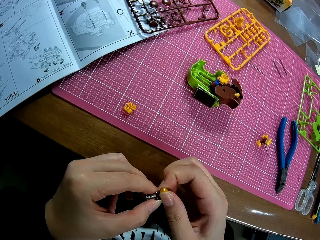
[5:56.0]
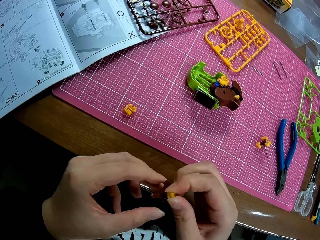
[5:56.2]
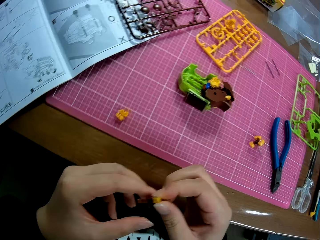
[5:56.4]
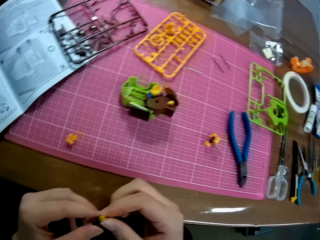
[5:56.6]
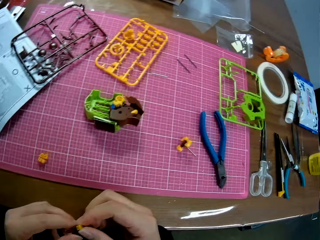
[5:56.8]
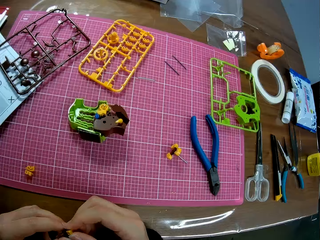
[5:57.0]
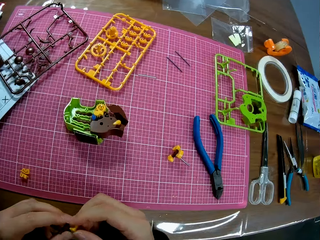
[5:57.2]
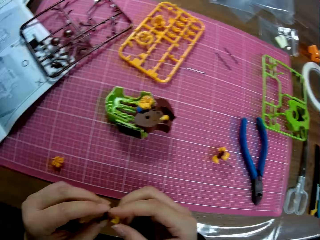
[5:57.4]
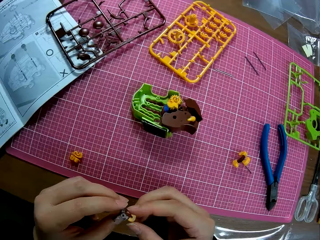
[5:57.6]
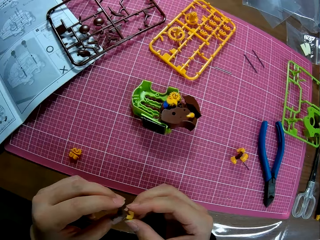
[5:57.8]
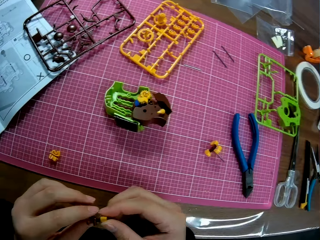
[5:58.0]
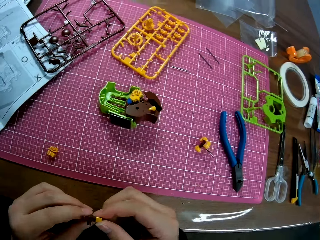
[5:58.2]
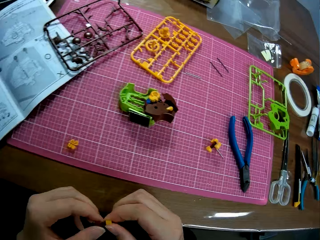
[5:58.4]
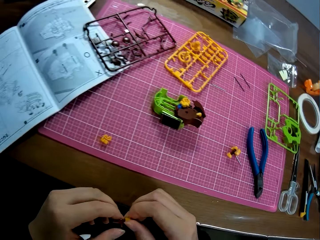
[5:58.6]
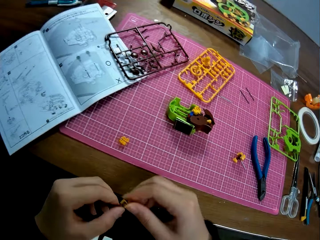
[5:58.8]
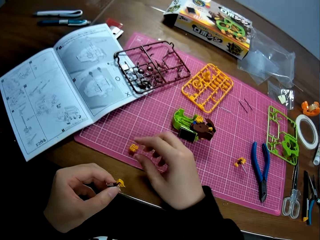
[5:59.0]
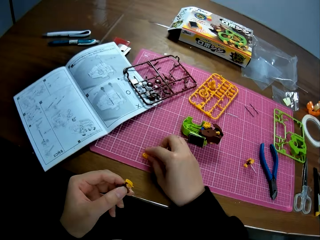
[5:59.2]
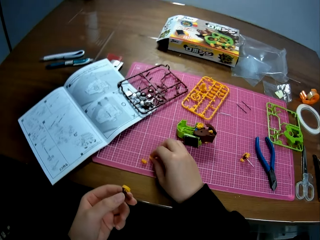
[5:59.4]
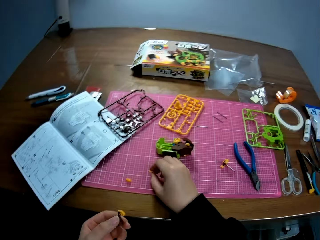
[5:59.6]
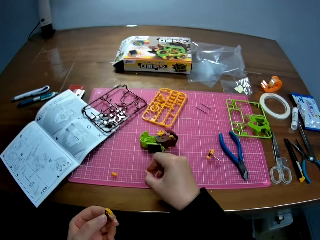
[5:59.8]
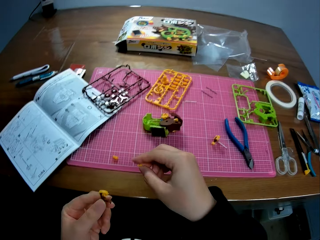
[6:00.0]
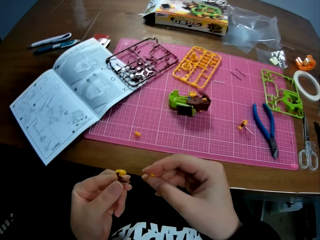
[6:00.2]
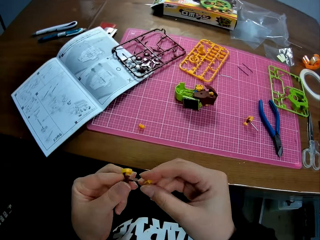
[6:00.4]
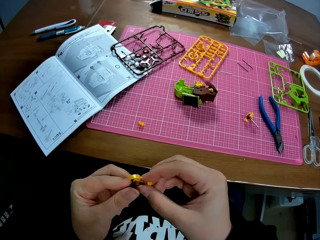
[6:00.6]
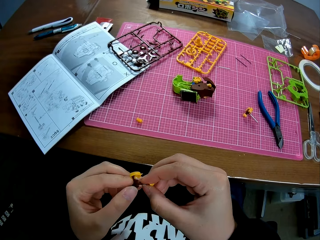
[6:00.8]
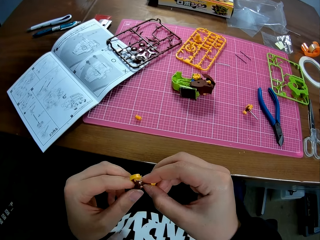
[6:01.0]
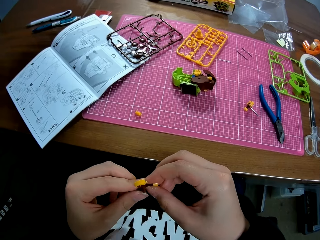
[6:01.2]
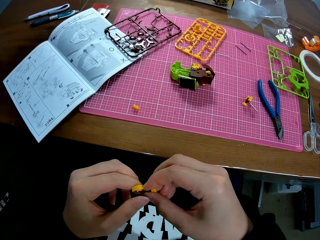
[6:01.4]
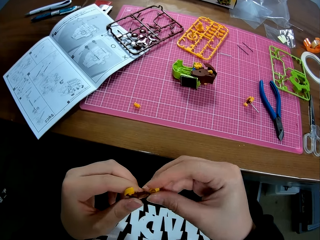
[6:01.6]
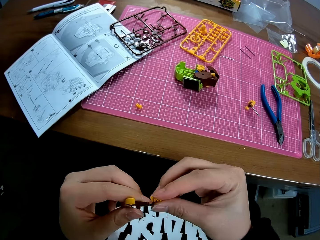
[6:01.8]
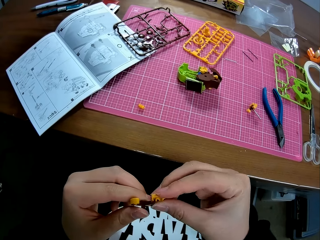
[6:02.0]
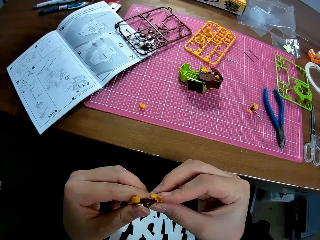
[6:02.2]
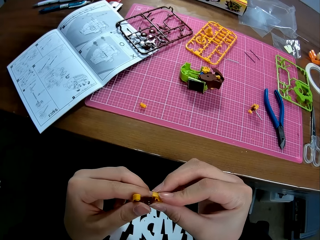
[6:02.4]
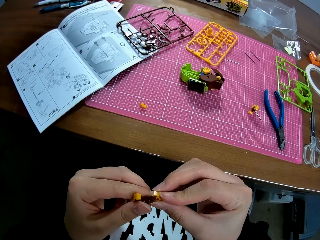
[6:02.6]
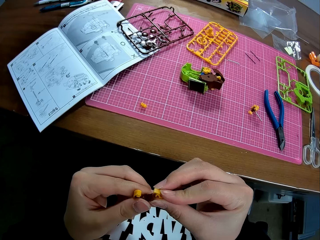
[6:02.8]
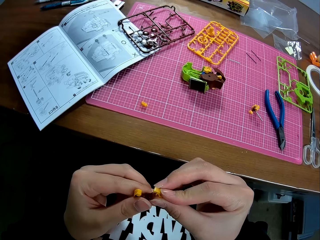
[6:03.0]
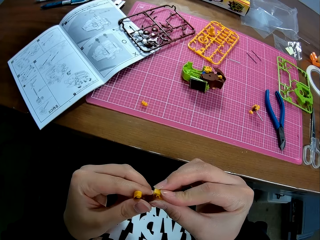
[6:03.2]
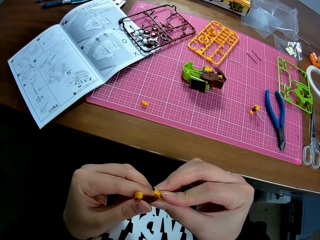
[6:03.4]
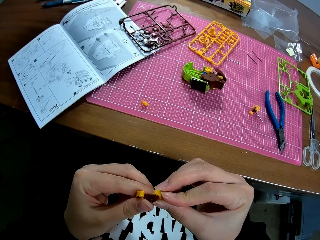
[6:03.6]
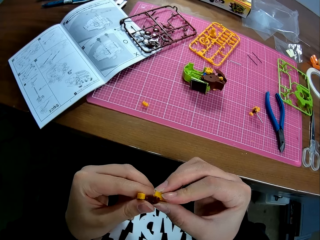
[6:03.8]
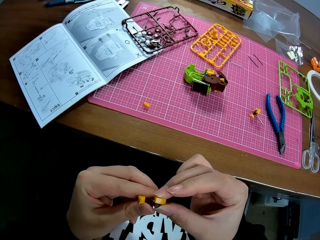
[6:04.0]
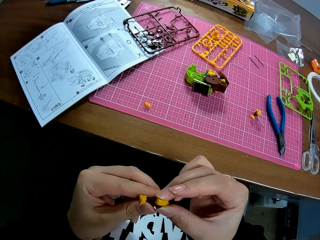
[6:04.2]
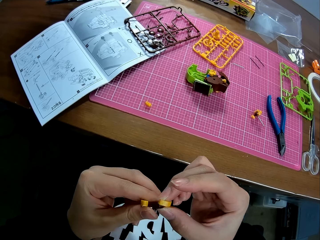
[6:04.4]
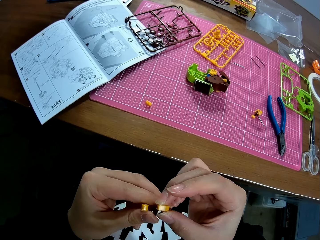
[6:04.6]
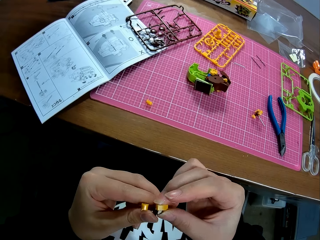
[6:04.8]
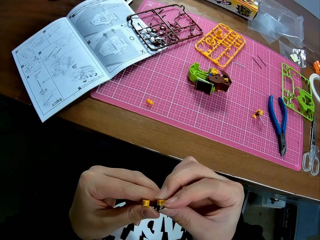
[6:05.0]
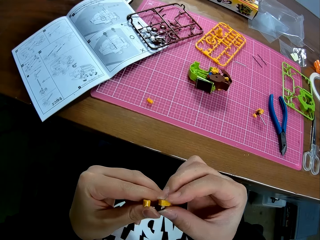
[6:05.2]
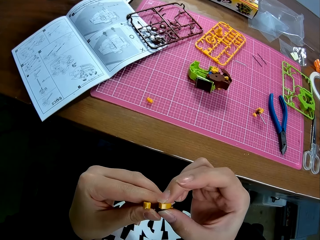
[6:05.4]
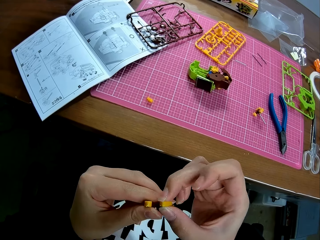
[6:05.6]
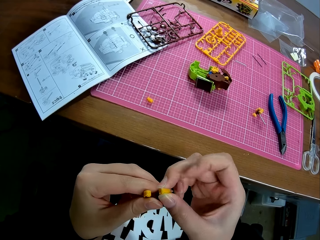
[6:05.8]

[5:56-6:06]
The camera wearer looks around the table. They attach the pieces. They pick a plastic model piece on the table. They join the plastic pieces together.

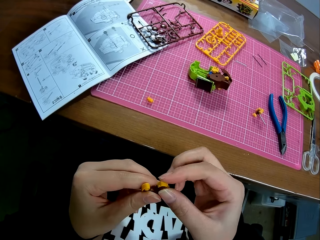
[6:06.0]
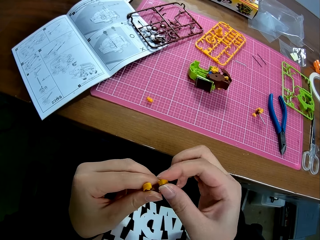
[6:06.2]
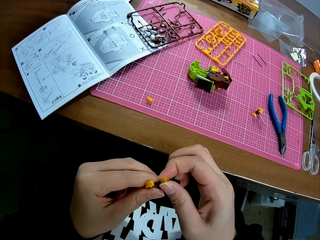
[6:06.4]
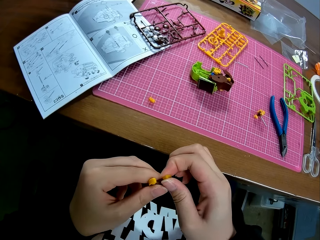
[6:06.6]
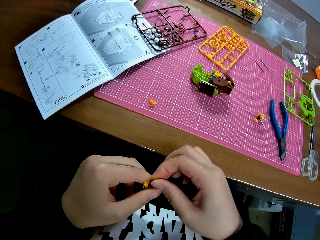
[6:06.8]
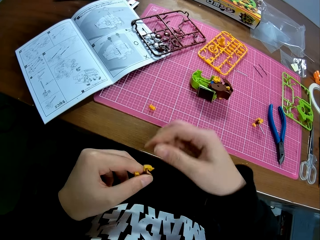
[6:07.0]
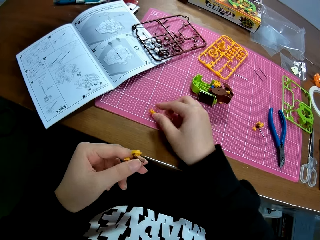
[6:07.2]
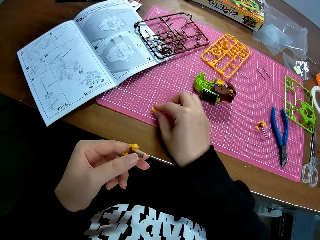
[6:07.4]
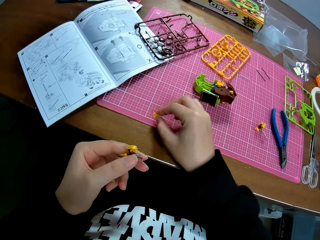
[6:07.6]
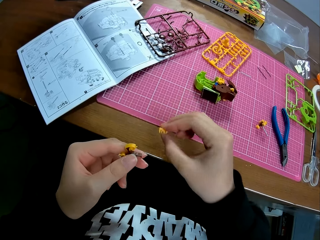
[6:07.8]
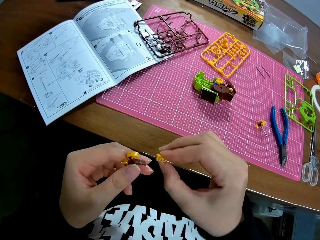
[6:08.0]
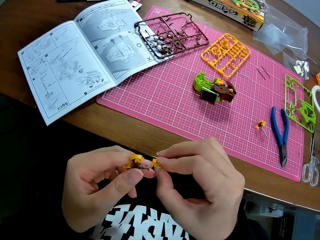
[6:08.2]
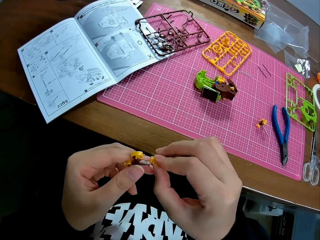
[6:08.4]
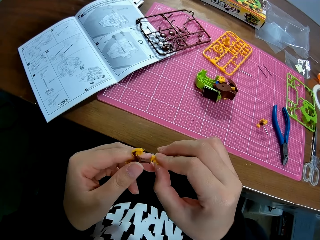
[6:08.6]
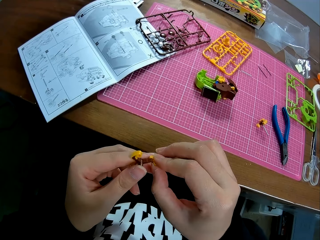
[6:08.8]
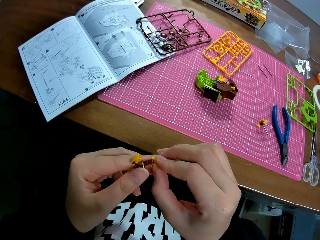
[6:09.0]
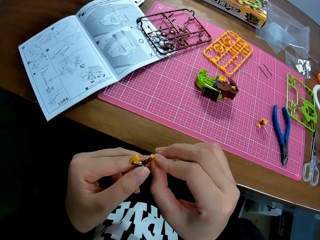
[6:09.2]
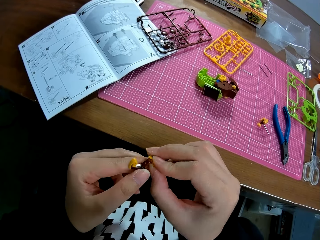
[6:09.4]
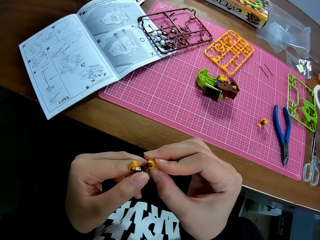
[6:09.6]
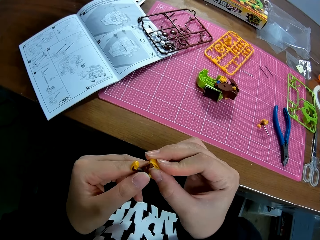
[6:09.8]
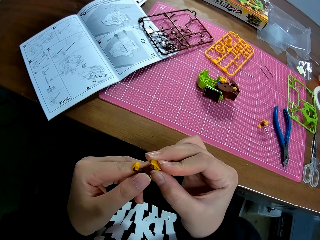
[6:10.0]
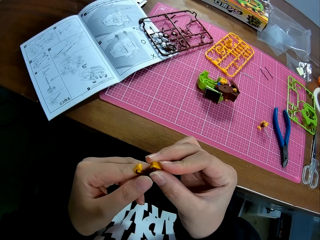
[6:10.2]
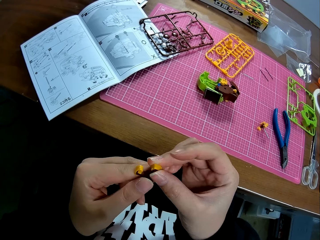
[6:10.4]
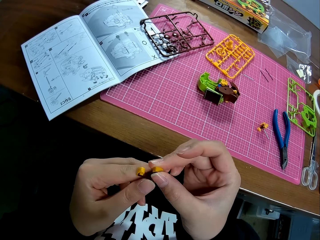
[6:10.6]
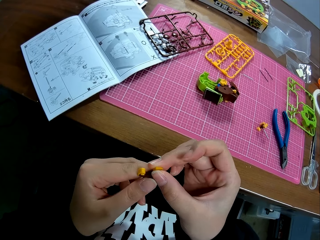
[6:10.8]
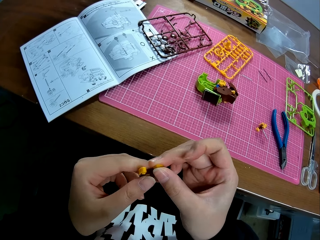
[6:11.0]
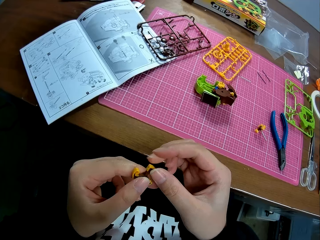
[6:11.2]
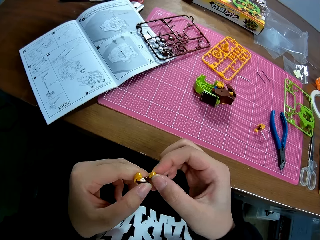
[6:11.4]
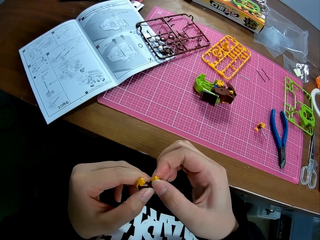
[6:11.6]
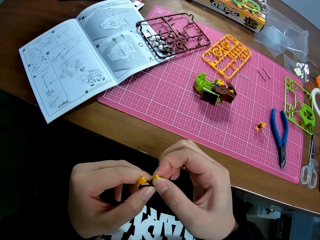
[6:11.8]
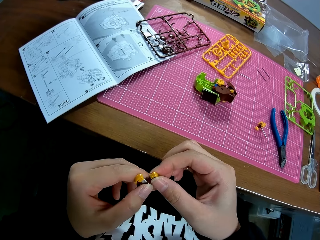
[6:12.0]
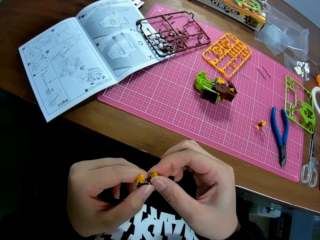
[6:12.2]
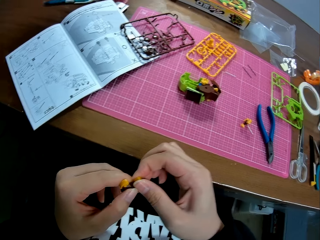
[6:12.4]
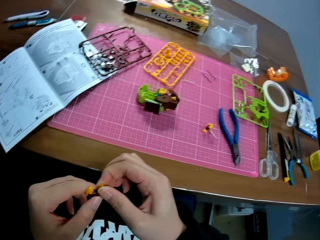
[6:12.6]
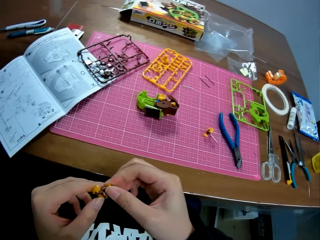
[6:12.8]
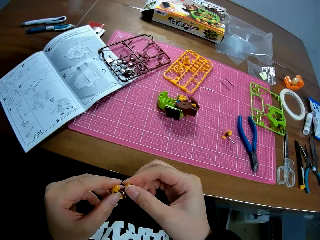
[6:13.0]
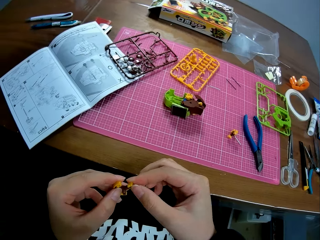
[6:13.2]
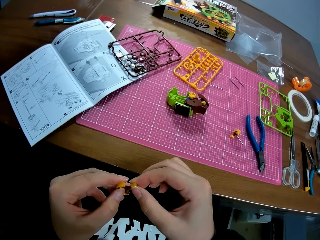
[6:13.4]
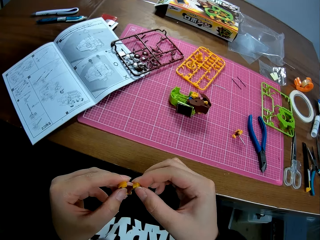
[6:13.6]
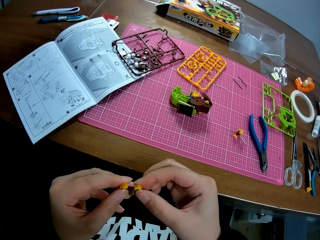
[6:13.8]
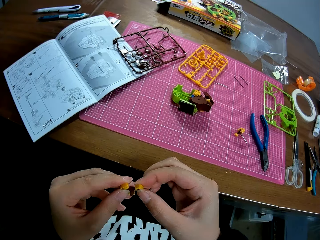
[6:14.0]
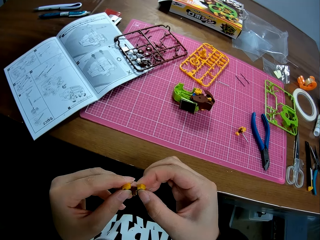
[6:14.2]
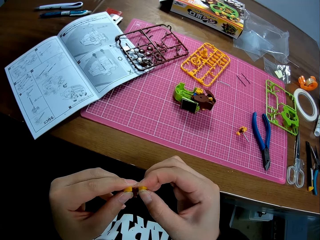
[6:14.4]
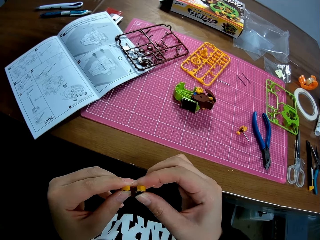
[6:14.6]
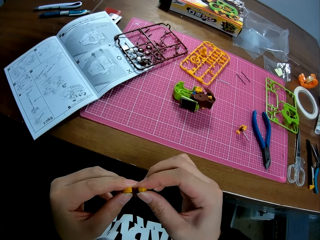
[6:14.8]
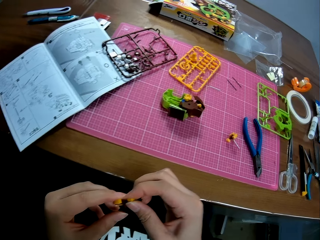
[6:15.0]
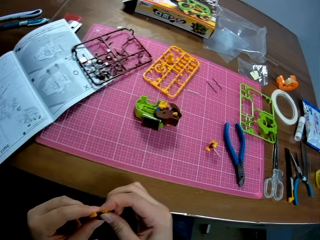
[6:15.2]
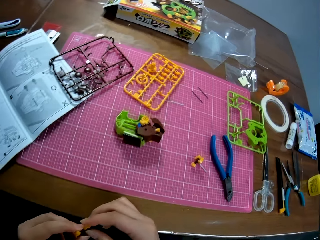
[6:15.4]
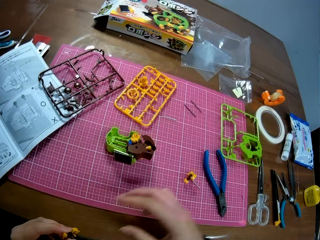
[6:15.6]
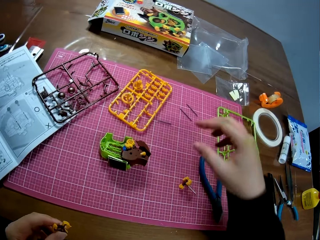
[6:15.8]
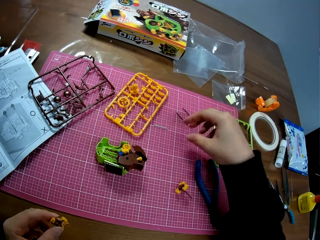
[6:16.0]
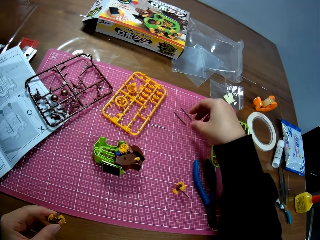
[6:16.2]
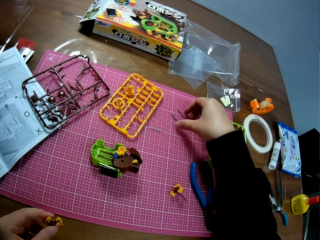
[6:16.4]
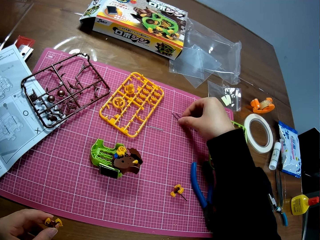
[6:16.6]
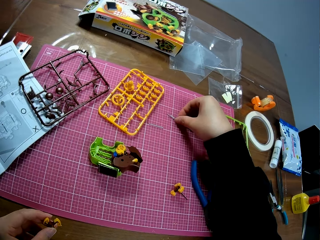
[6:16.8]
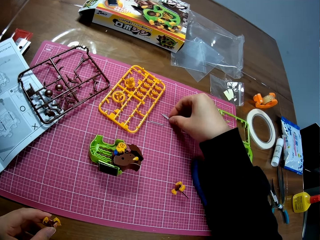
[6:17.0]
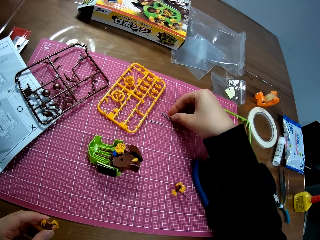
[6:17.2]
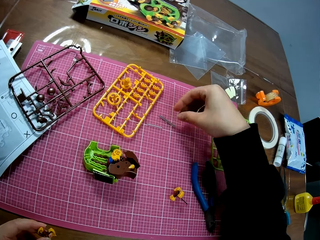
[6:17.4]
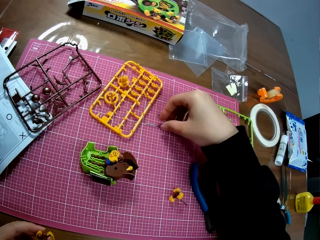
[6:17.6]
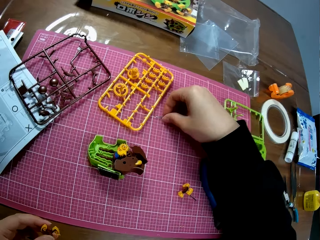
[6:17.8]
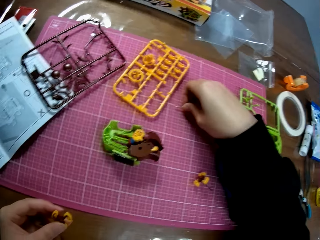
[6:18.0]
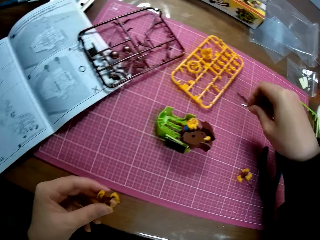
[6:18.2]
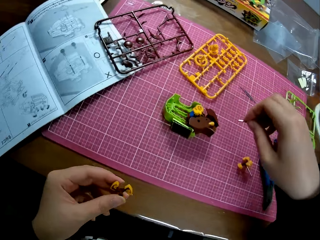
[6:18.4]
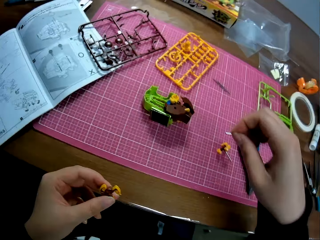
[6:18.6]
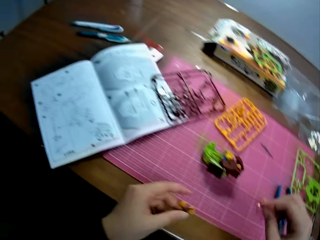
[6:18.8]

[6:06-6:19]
The camera wearer picks a plastic model piece on the table. They join the plastic pieces together. They pick a small metal on the table.
